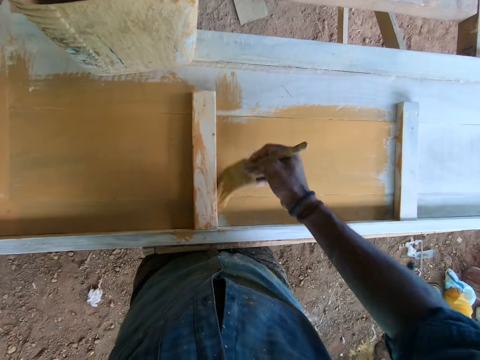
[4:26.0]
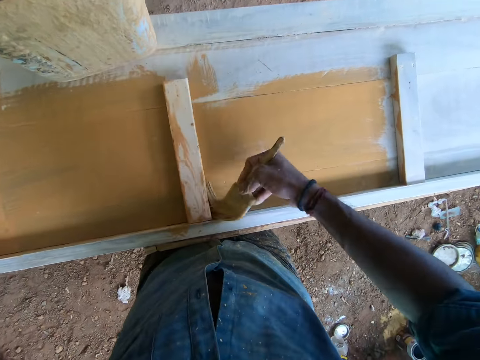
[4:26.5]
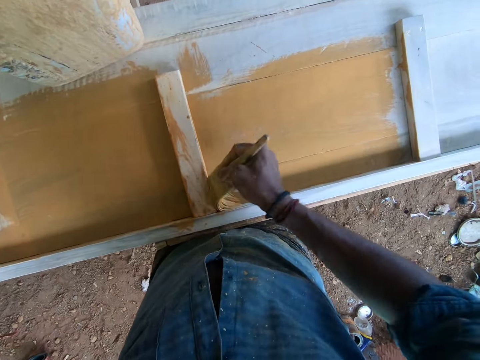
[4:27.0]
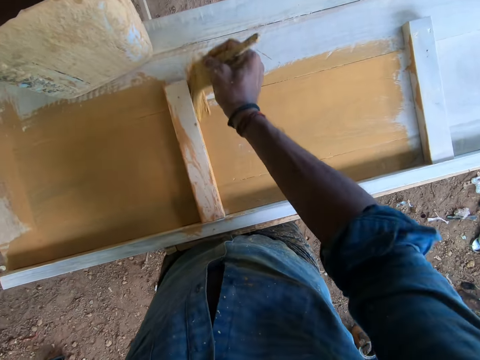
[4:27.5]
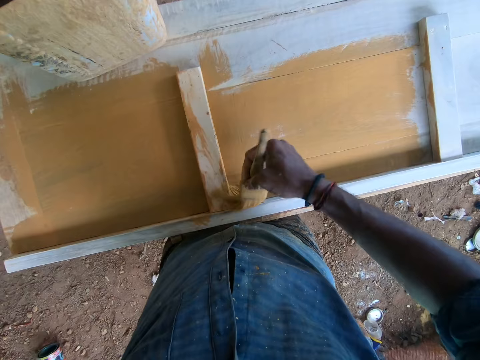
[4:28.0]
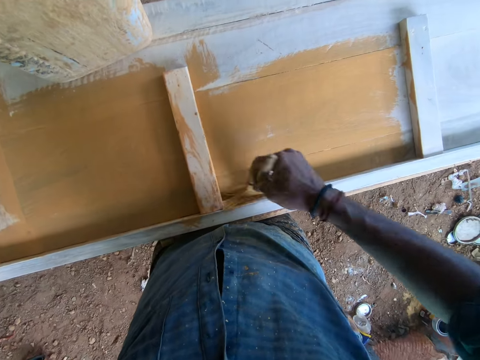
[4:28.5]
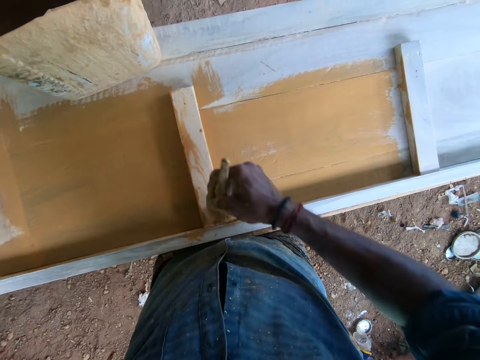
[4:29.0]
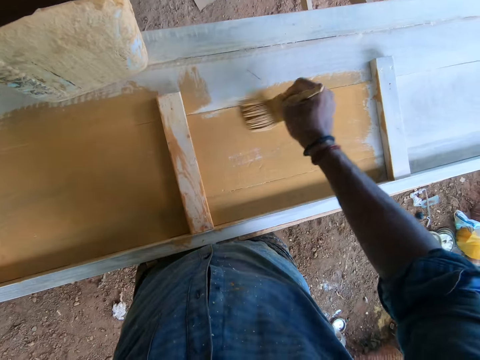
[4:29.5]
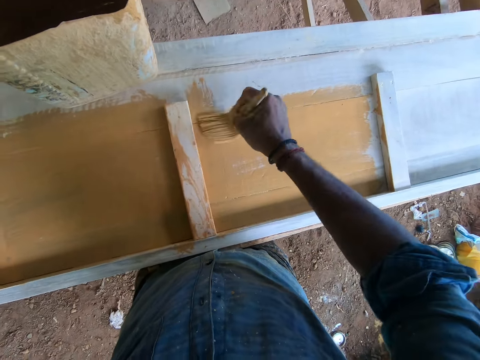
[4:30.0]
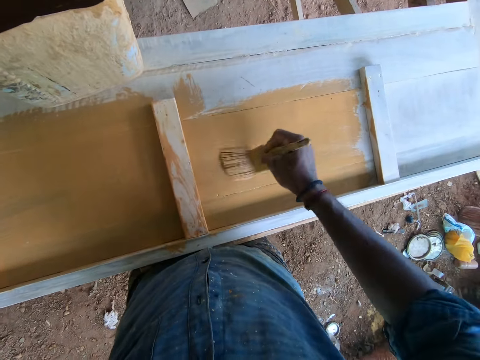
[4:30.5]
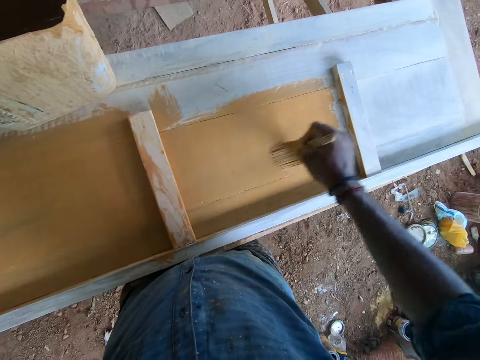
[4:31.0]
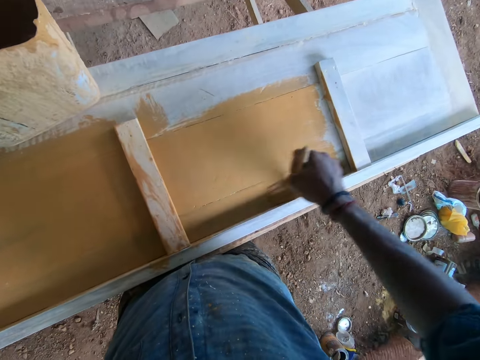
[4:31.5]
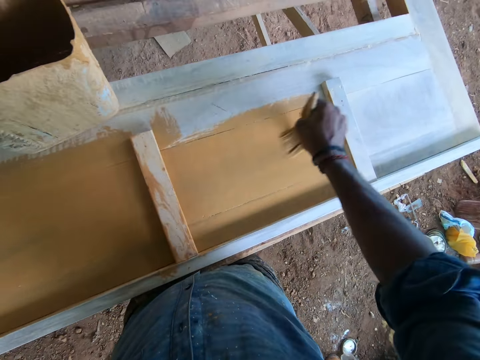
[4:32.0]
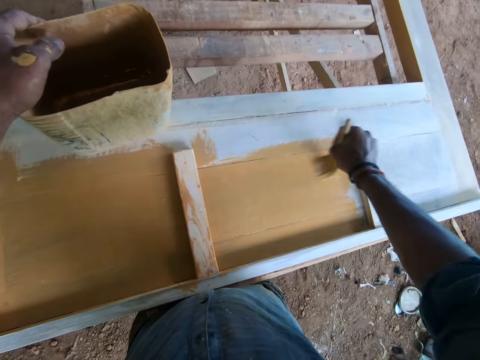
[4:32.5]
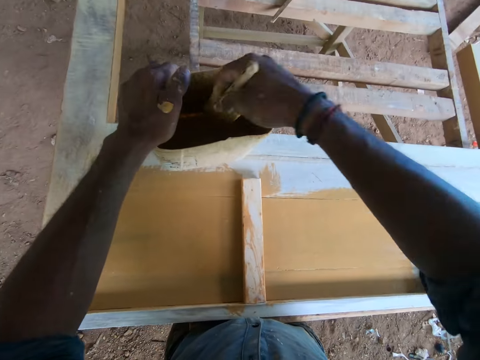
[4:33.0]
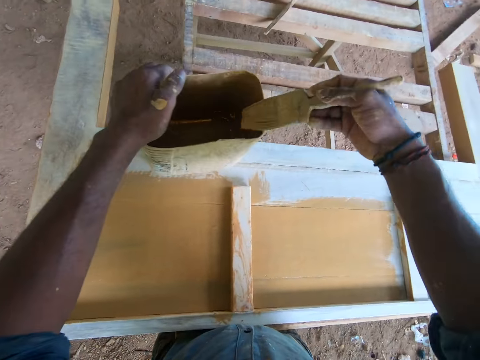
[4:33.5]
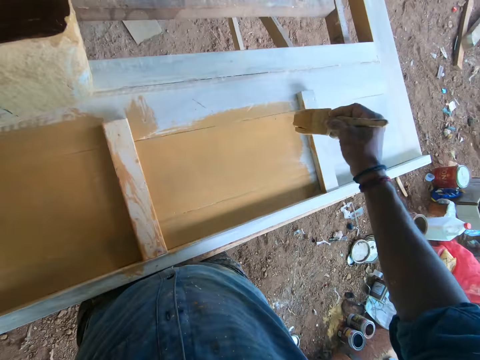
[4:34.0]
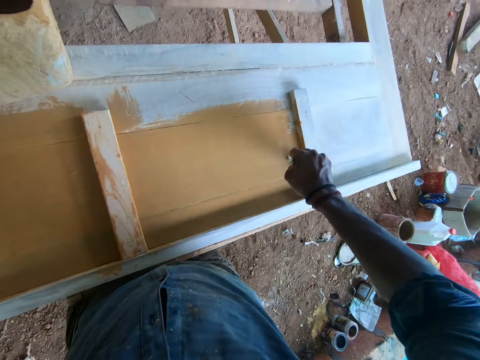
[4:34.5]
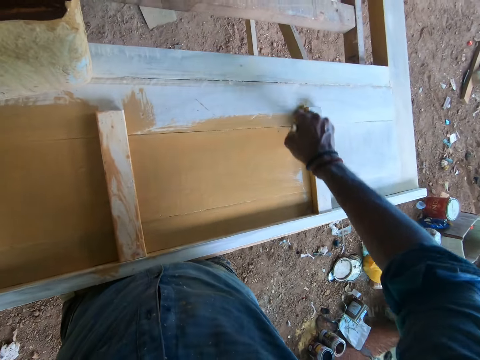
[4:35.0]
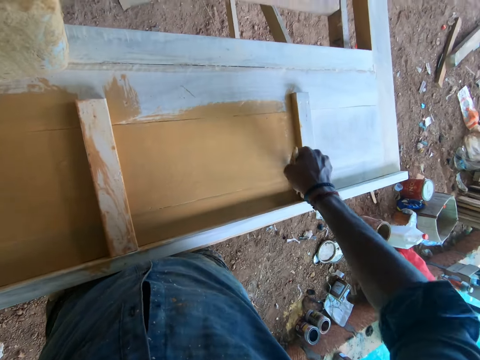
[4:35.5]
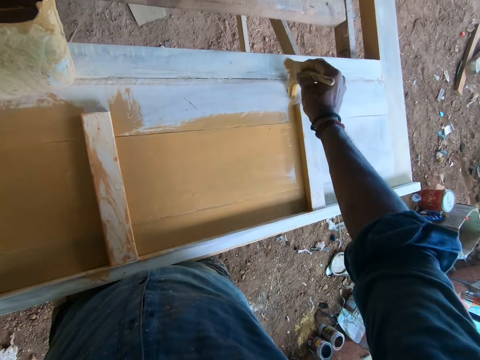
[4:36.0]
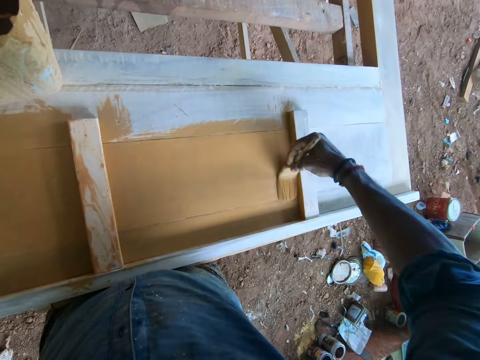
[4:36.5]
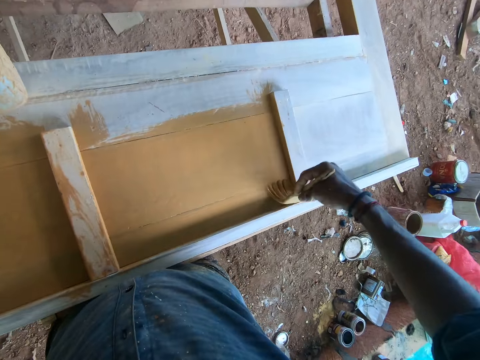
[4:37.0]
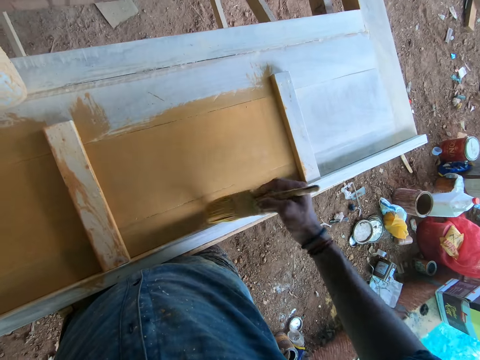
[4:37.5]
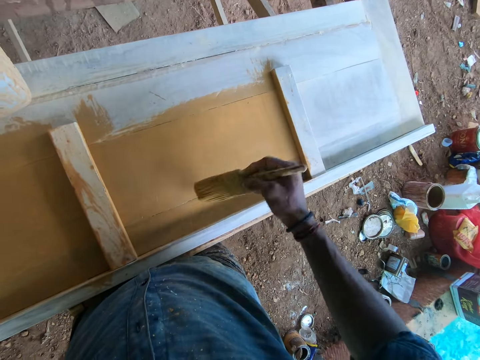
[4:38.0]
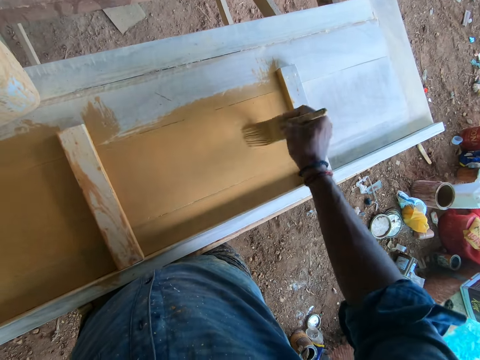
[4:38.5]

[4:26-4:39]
The camera wearer dips the paint brush in the container with paint. They slide the brush on the container. They paint on the wooden structure using the paint brush.

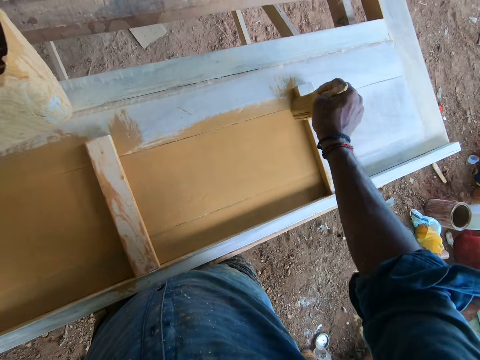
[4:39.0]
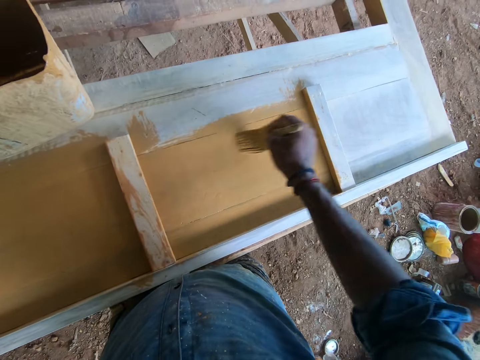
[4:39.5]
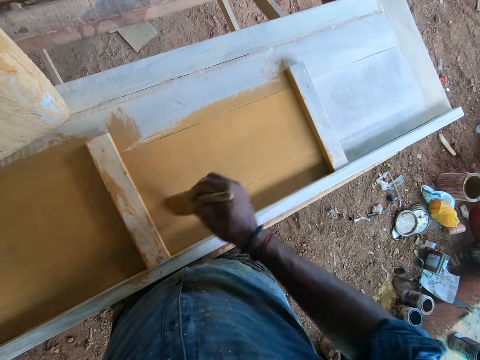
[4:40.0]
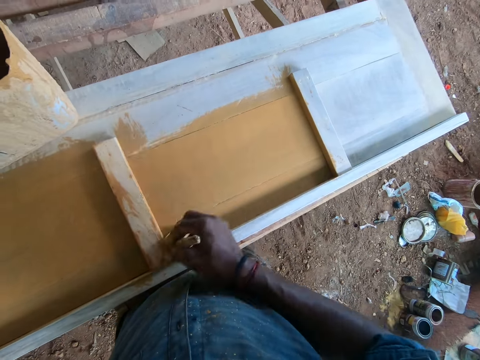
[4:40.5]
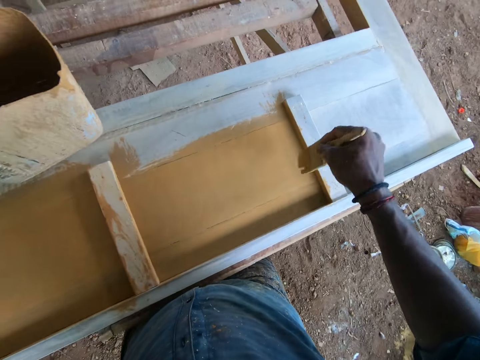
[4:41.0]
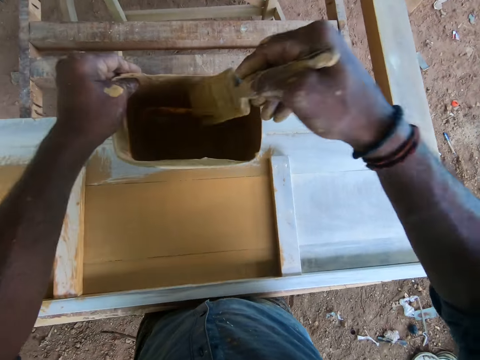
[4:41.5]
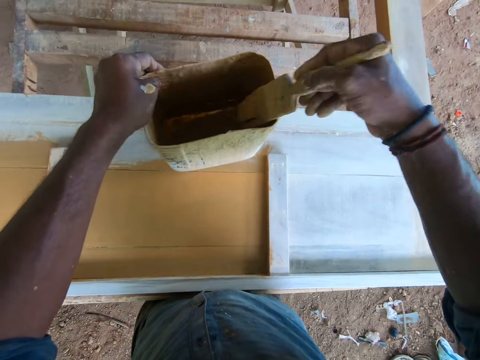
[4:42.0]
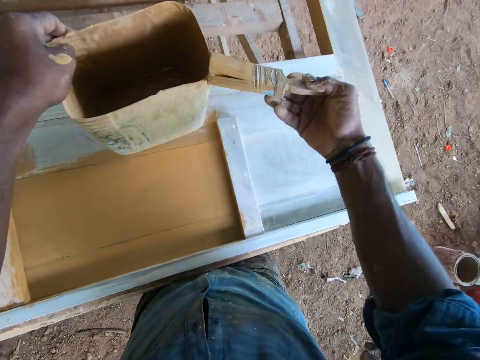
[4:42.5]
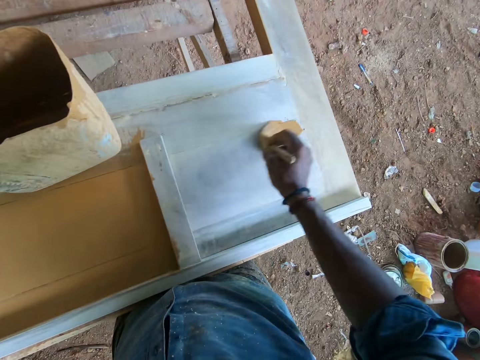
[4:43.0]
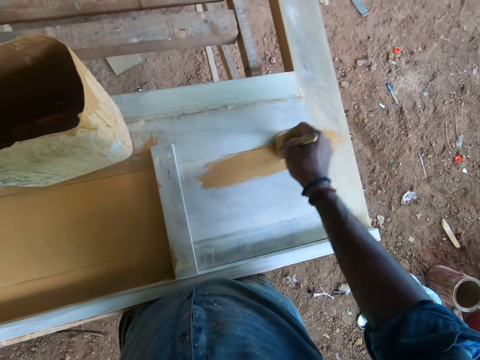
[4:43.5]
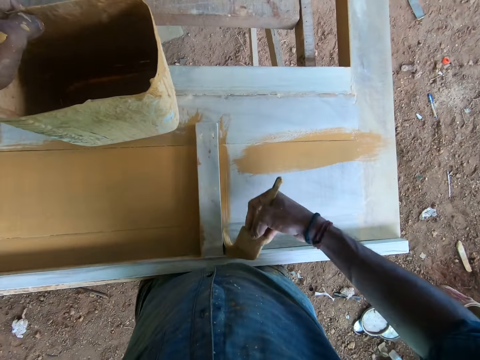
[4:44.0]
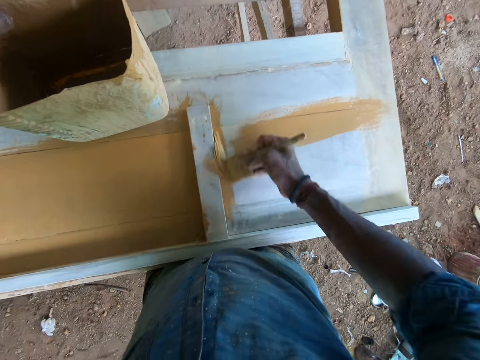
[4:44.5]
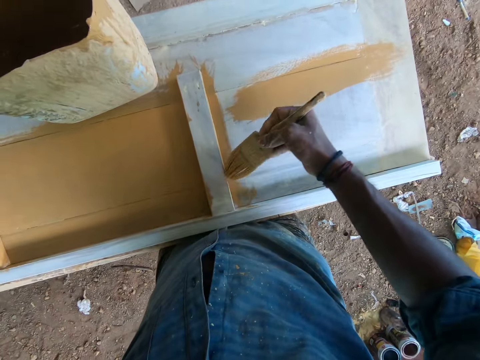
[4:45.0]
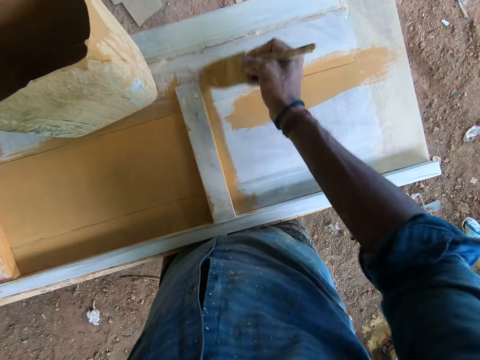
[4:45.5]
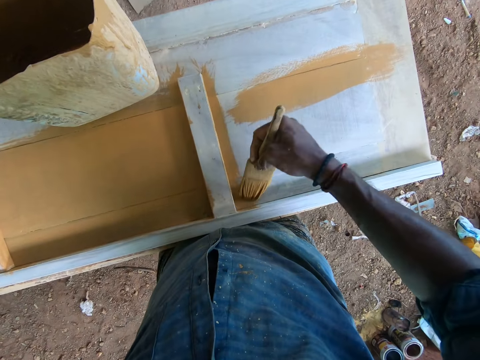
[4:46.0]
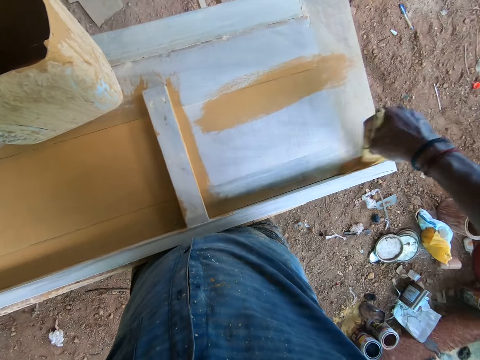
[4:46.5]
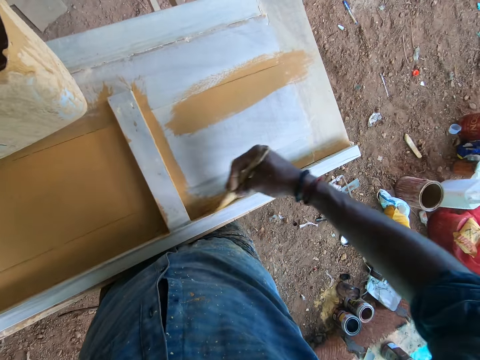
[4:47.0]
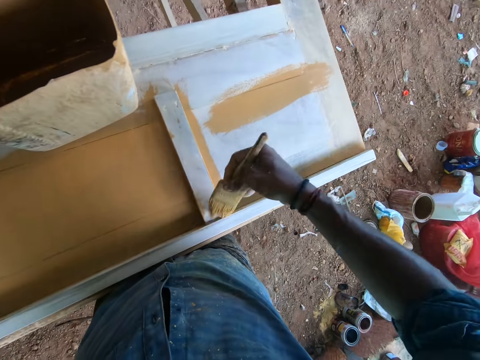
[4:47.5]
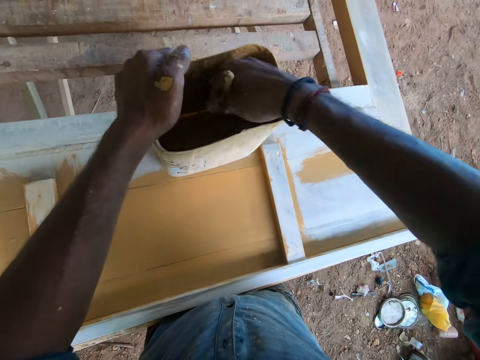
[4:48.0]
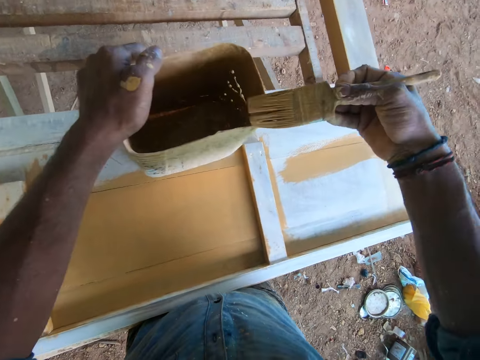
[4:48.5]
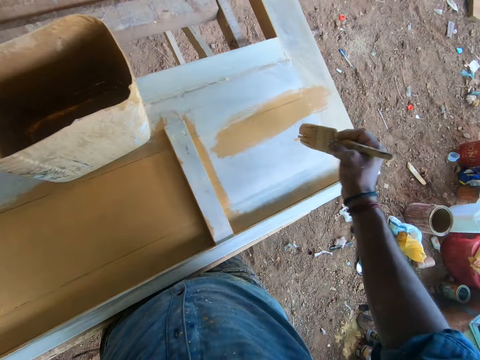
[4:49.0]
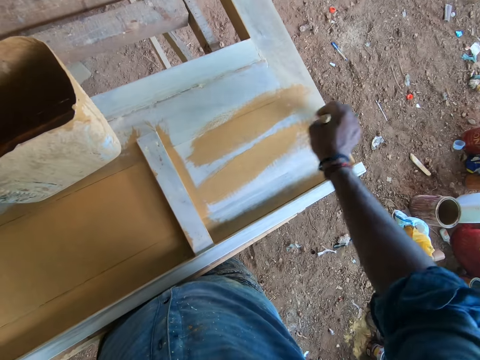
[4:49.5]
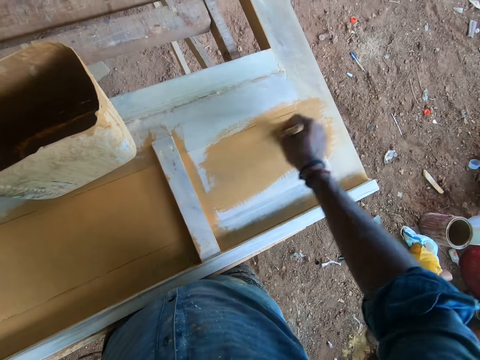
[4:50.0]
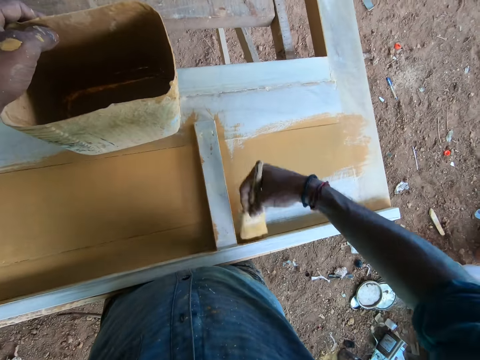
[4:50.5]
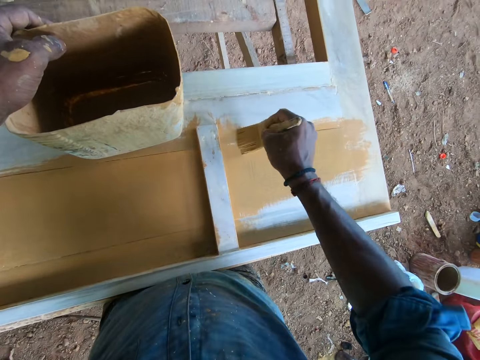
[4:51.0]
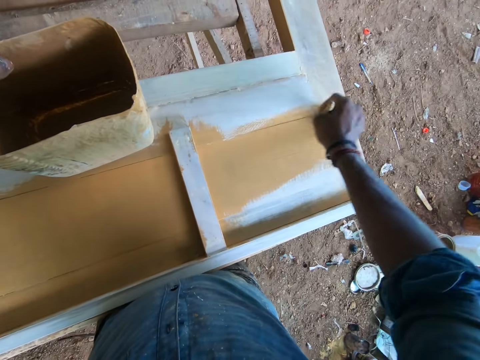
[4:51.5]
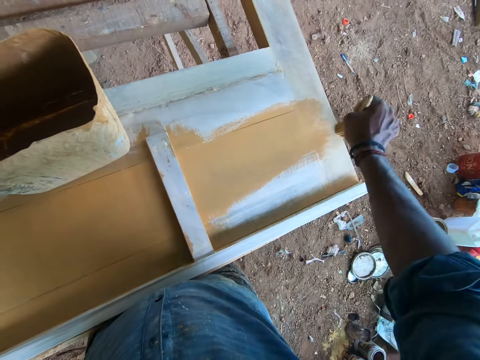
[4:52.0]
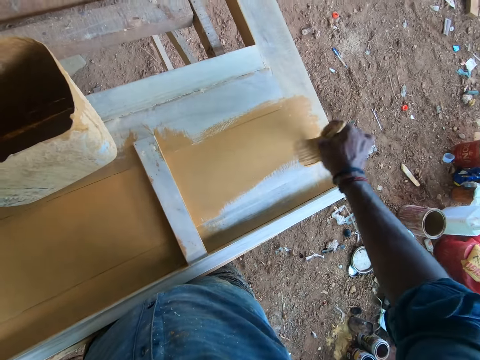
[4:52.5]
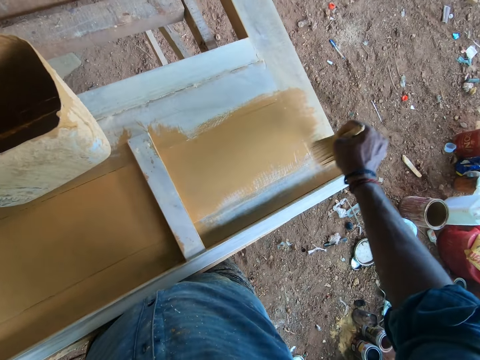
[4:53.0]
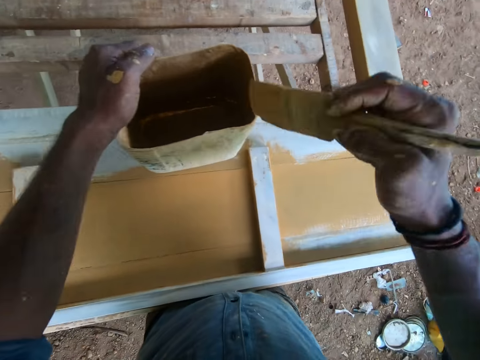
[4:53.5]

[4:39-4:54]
The camera wearer dips the paint brush in the container with paint. They slide the brush on the container. They paint on the wooden structure using the paint brush. They dip the brush in a painting can. They paint the wooden frame with the brush.
